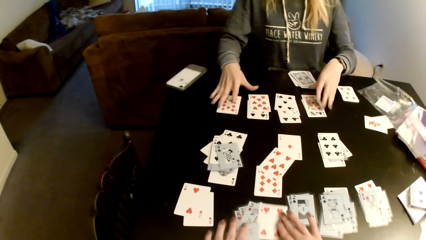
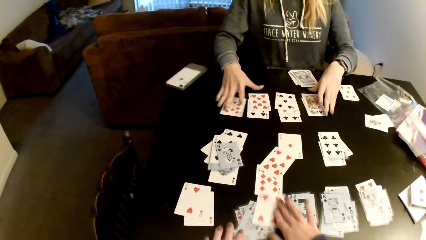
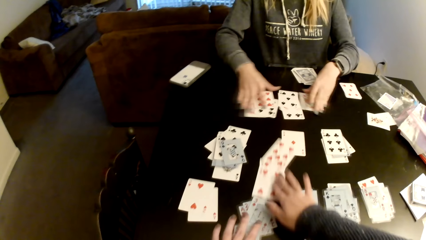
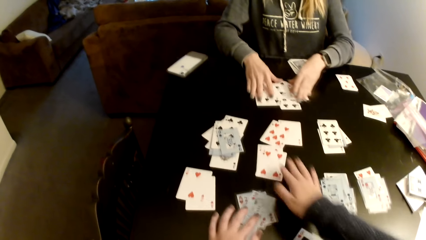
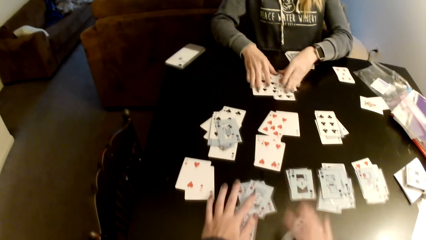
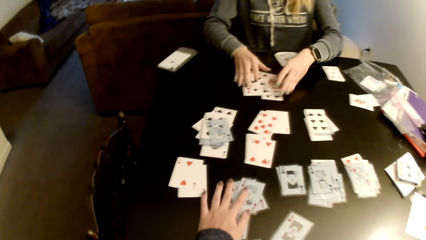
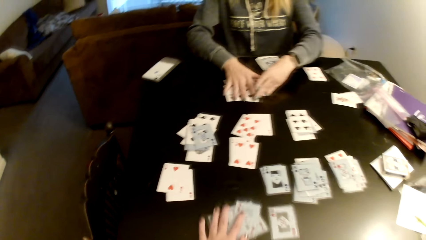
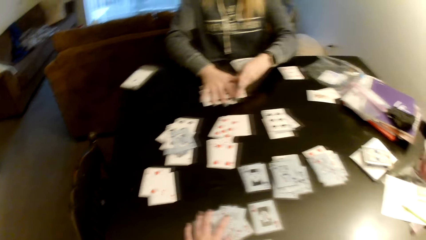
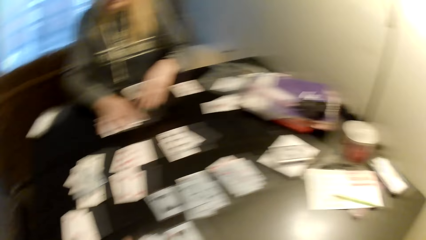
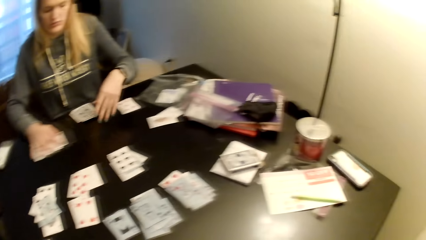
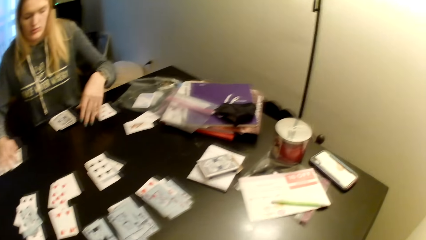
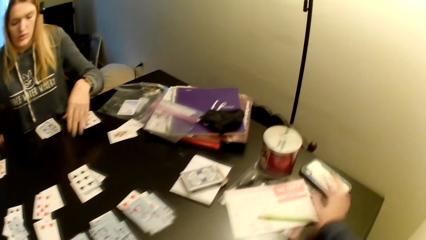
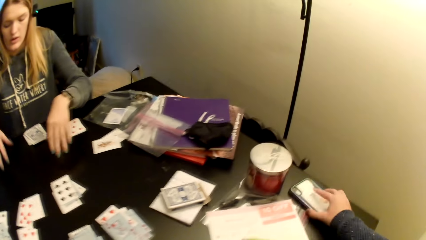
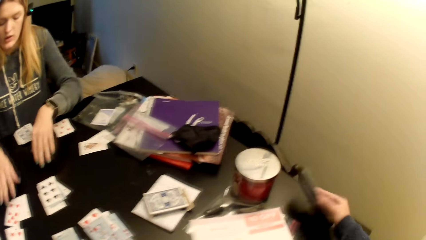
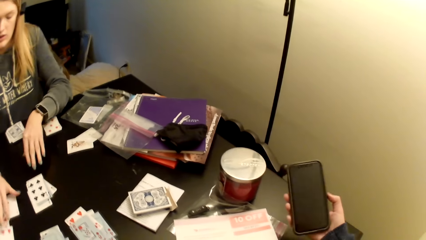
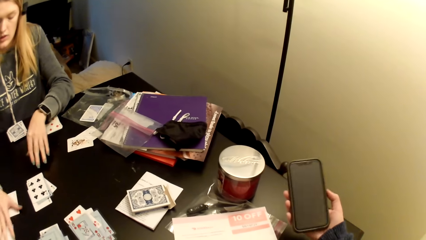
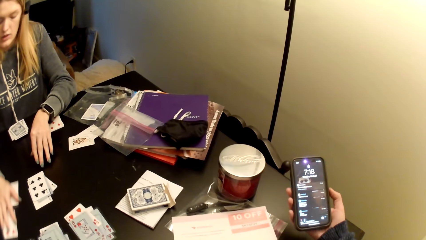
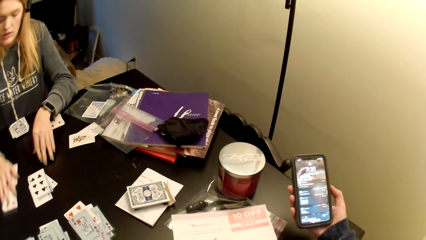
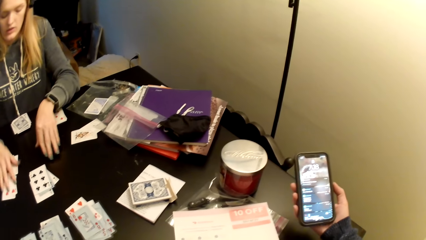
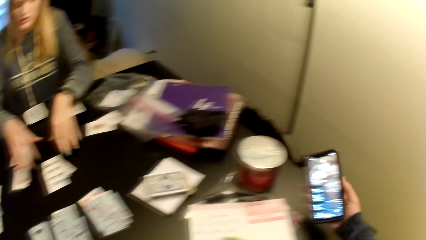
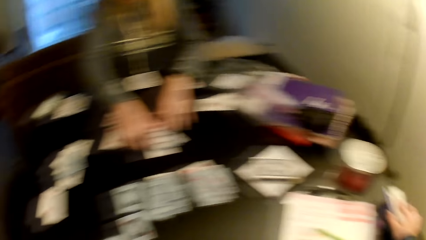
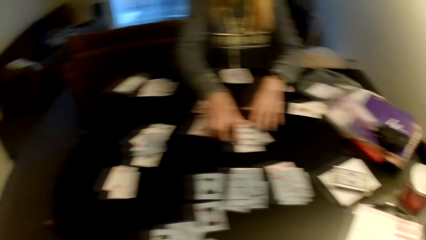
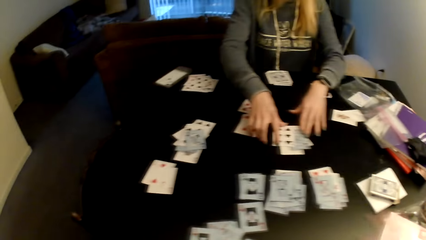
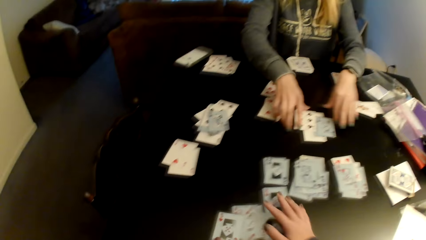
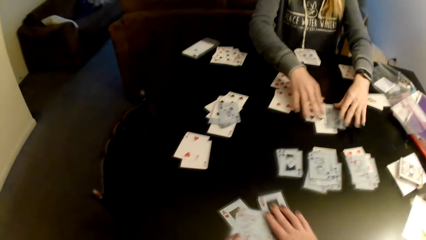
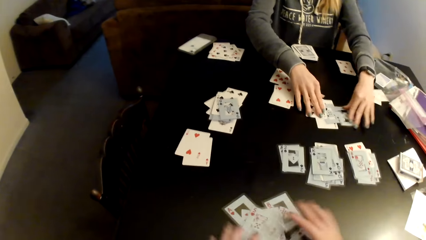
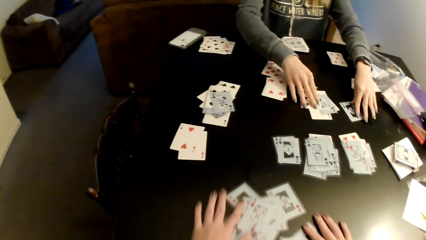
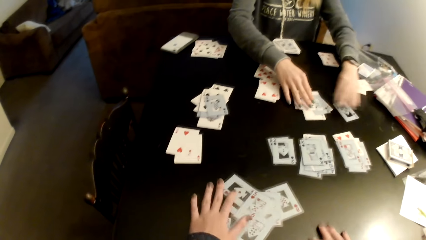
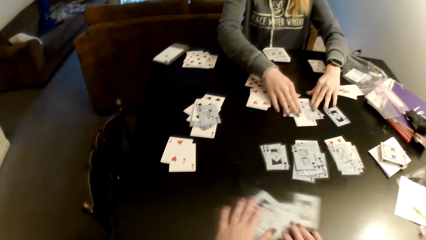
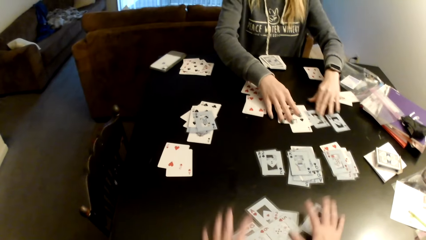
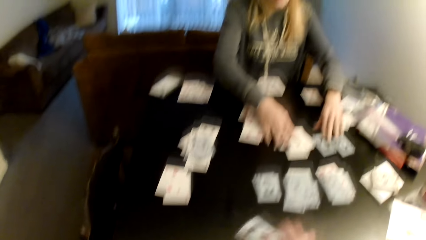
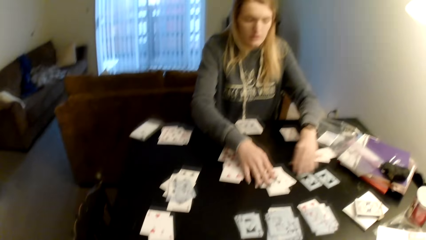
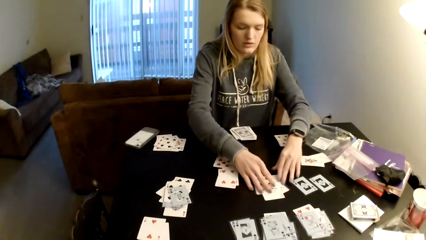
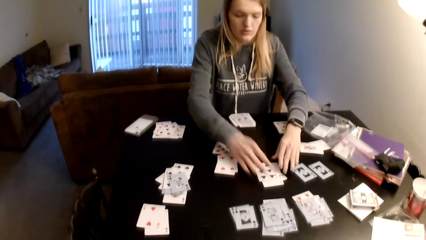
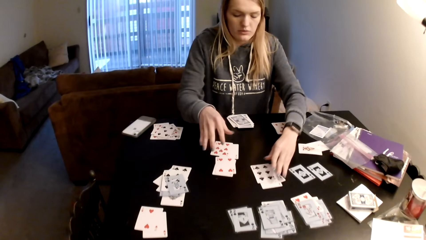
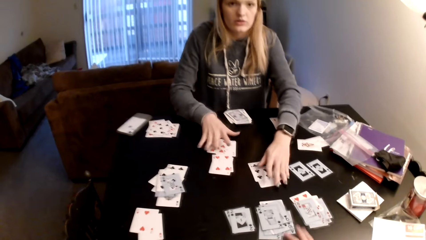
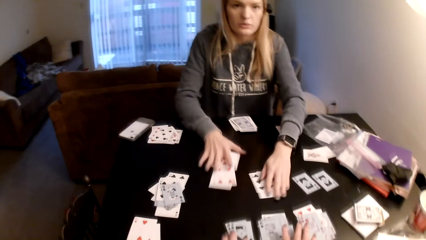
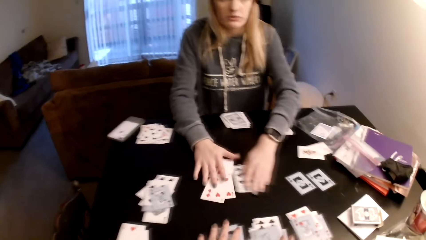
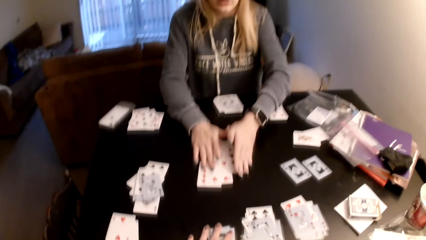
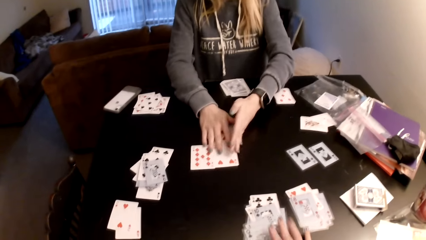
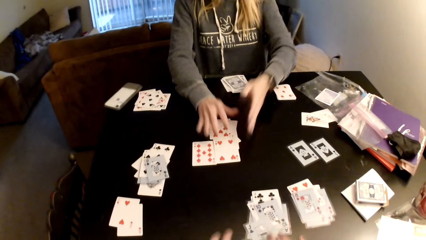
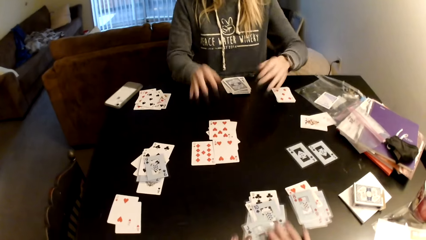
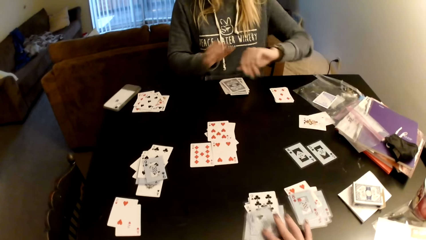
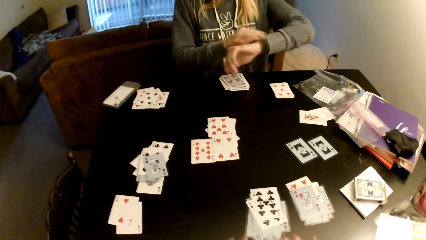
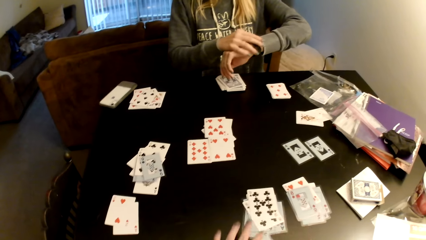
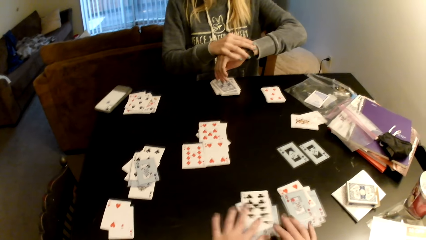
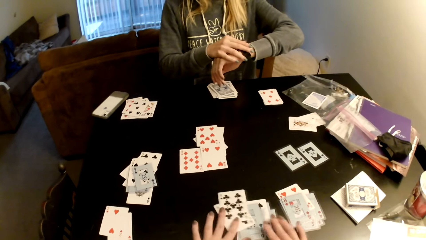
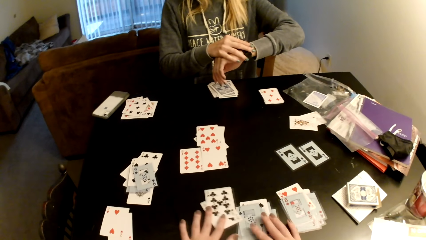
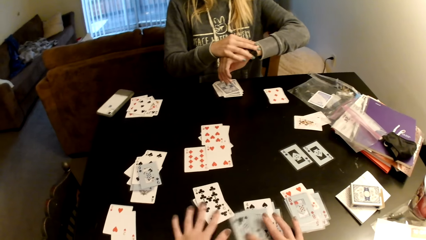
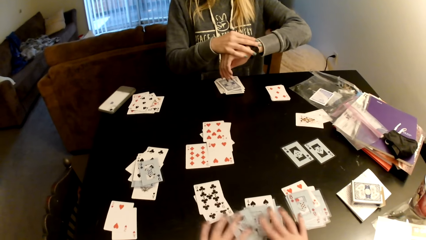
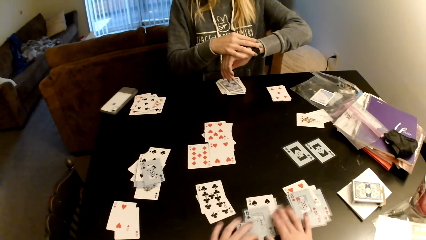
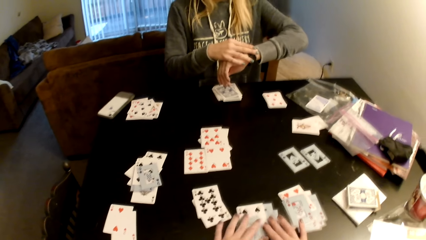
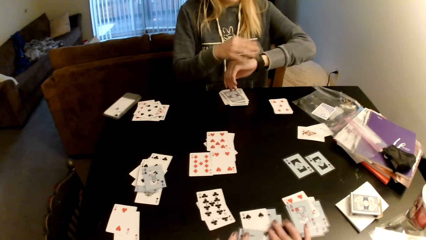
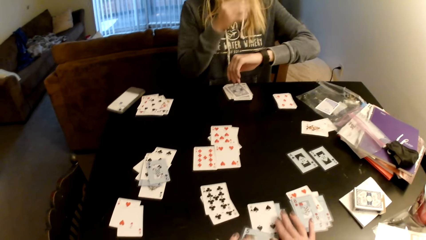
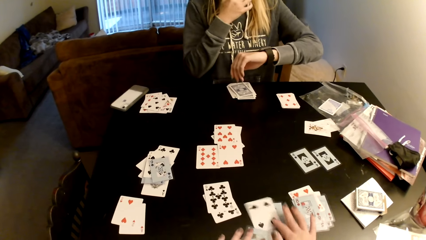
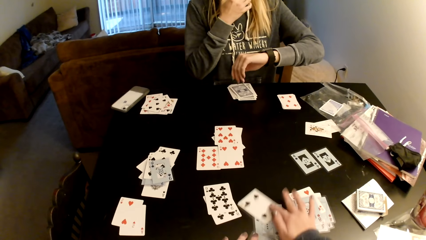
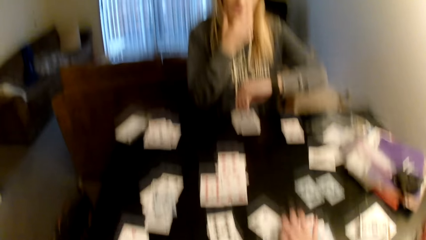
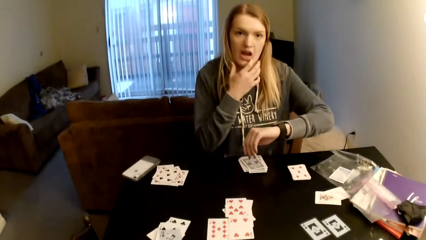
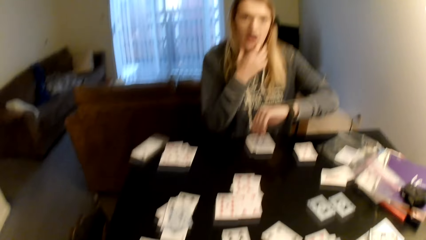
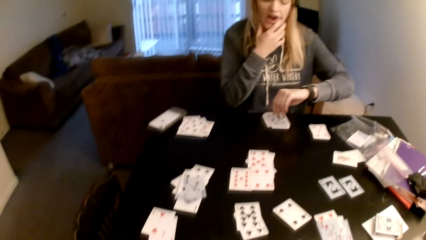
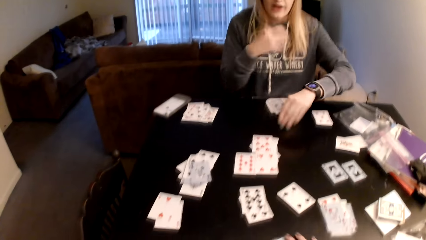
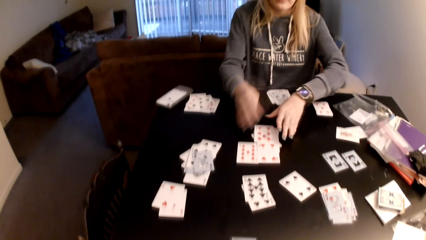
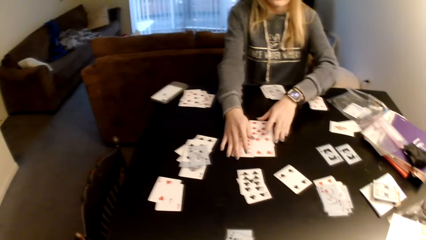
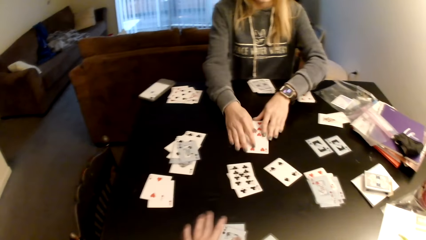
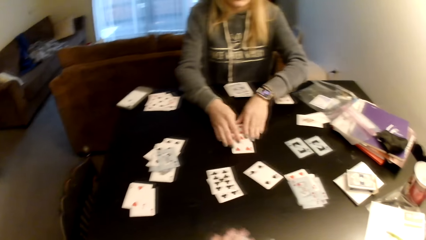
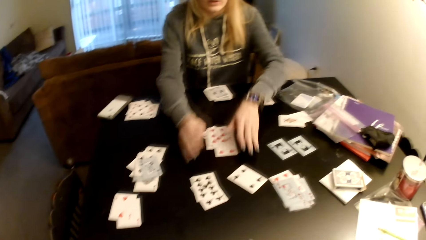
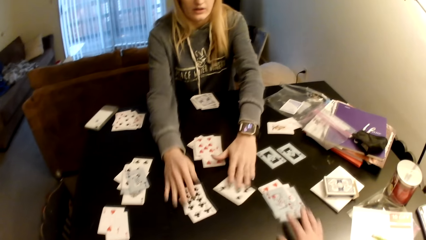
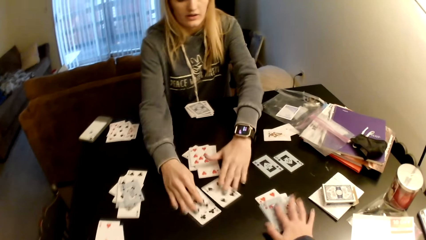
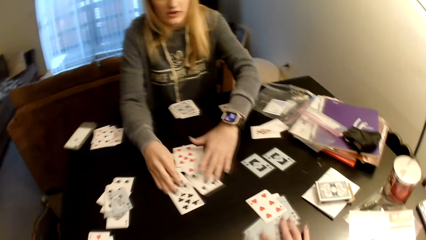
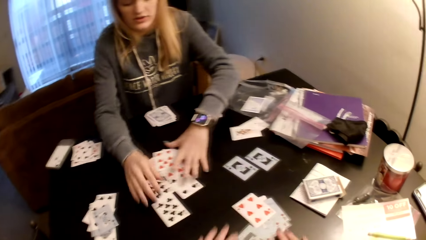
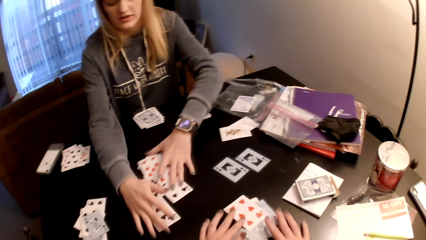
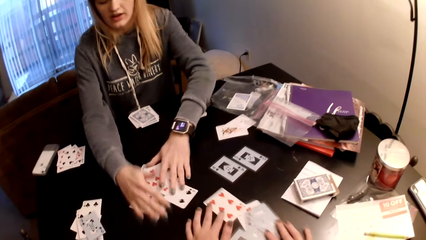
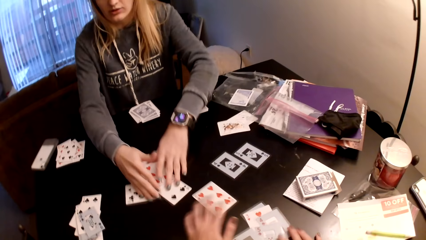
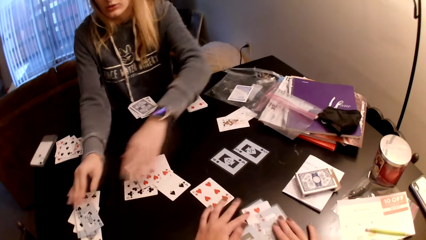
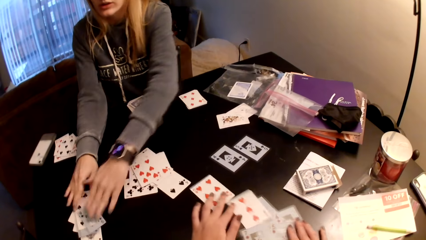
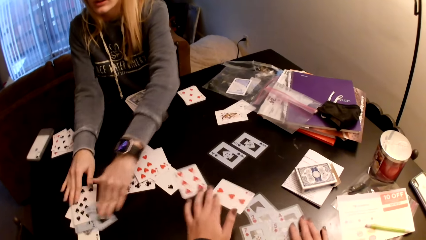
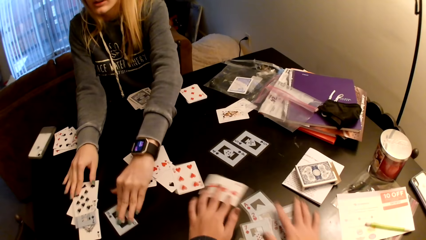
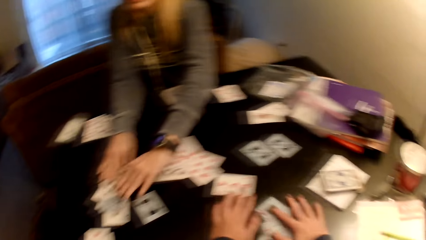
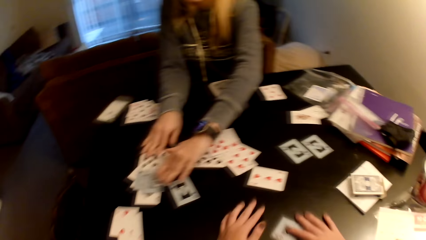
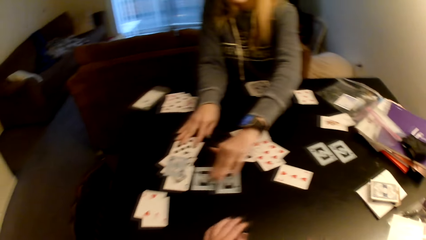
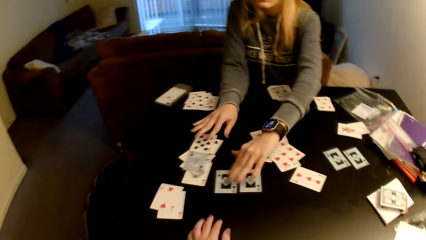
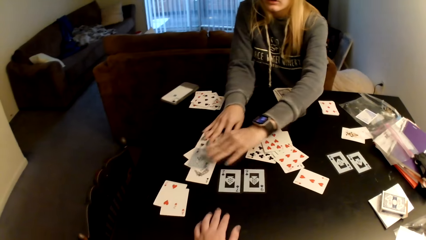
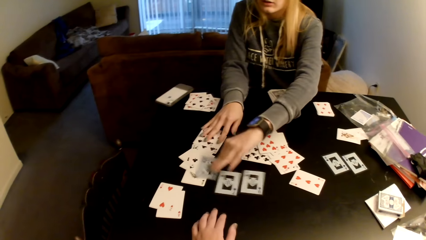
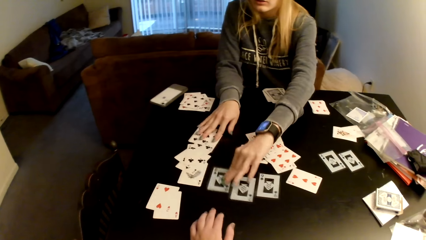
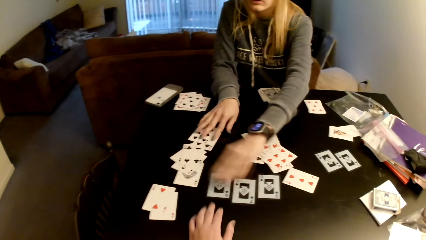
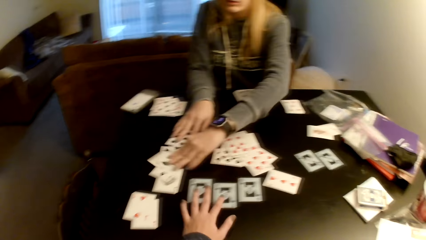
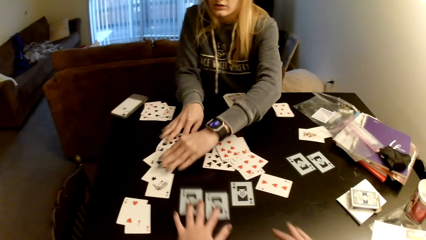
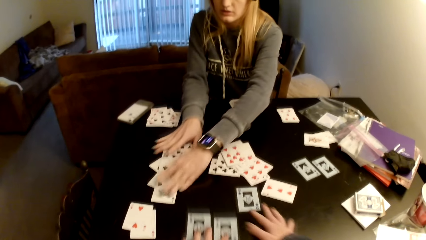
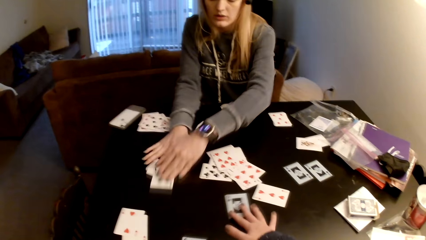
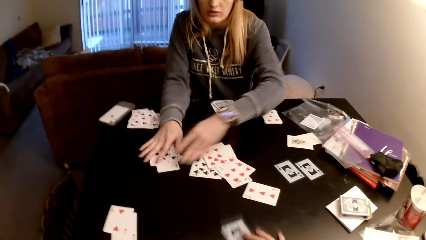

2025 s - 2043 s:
The camera wearer spreads the cards on the table. A woman collects cards with both hands. The camera wearer pulls the cards. The woman drags the cards on the table. The camera wearer operates a phone with her hands. She picks up the phone, flips the phone, looks at the phone and presses the phone with her finger. The woman pulls the cards. The camera wearer pulls the cards and spreads the cards on the table. The woman adjusts the cards with her hands and spreads the cards on the table. The camera wearer adjusts the cards on the table. The woman collects the cards with both hands and holds a watch. The camera wearer spreads the cards on the table and adjusts the cards on the table. The woman pulls her hand off the watch. The camera wearer spreads the cards on the table. The woman adjusts the cards on the table and collects the cards with both hands. The camera wearer pulls the cards, spreads the cards on the table and adjusts the cards on the table. The woman spreads the cards on the table and adjusts the cards on the table. The camera wearer pulls the cards.
